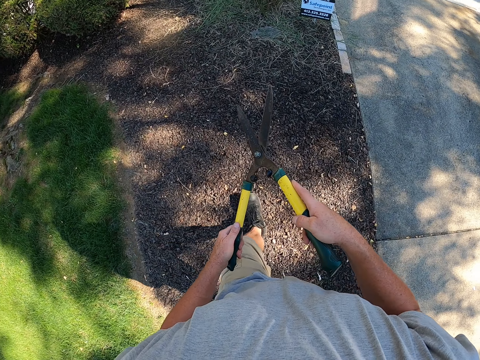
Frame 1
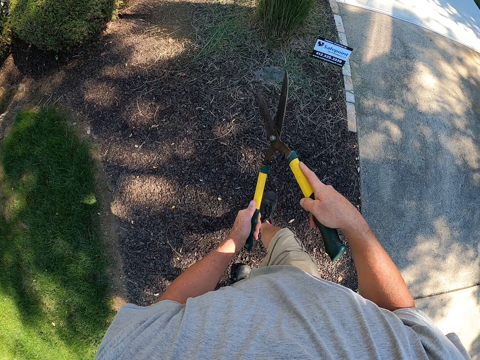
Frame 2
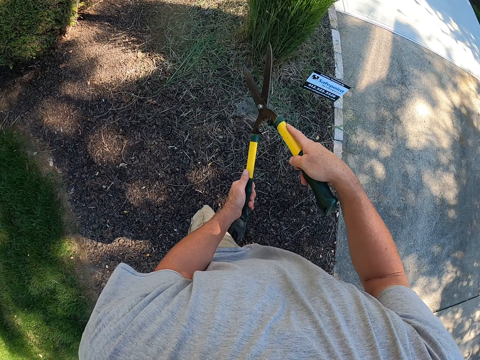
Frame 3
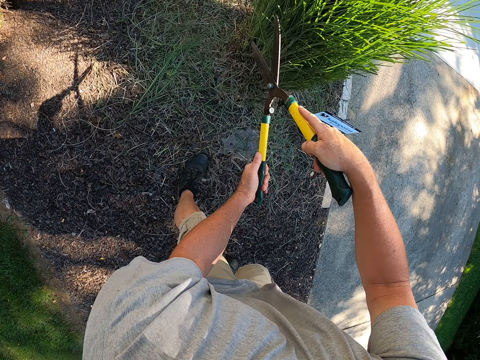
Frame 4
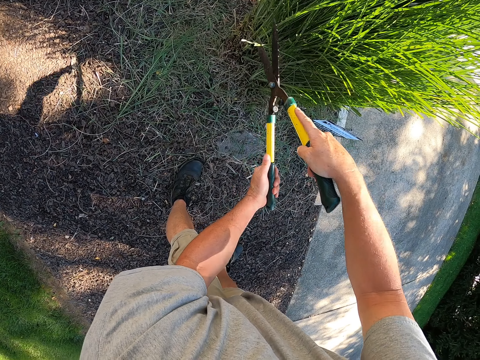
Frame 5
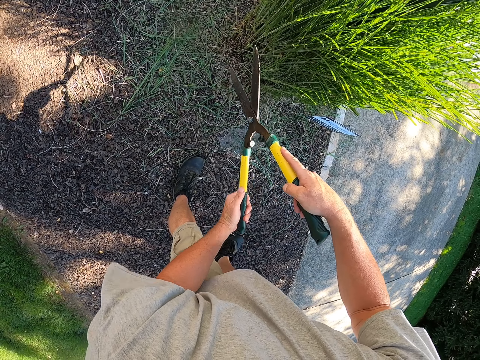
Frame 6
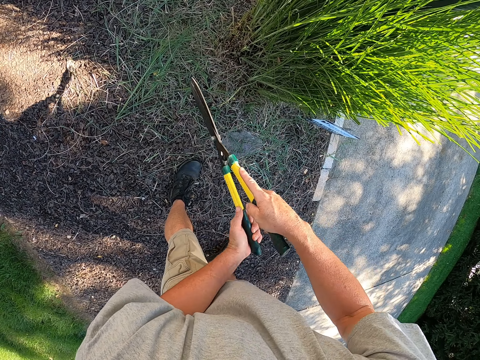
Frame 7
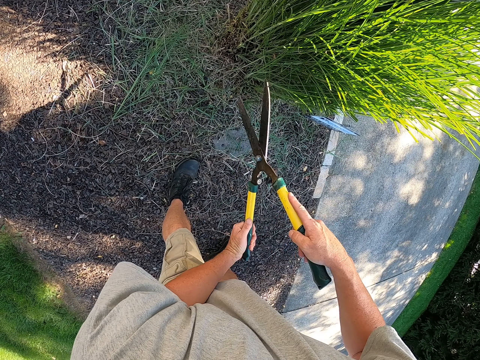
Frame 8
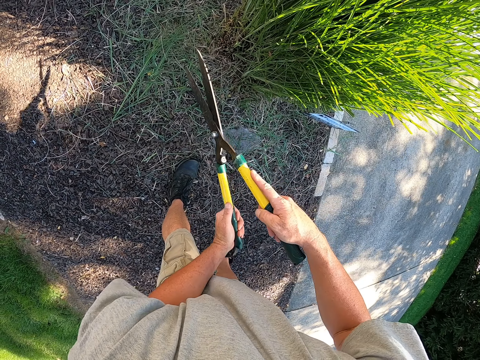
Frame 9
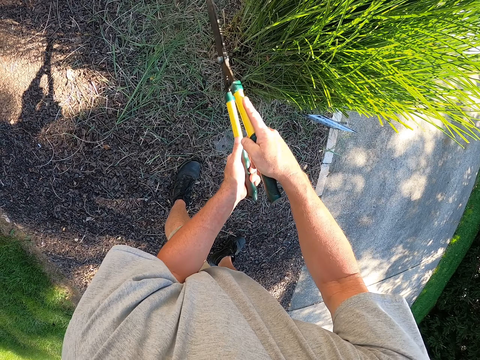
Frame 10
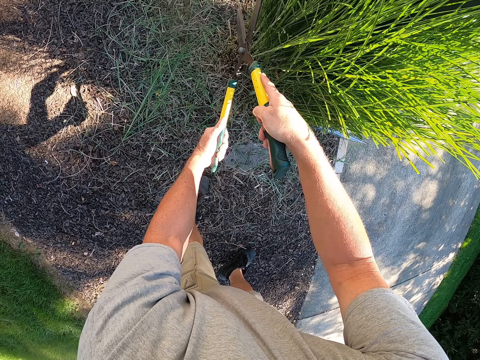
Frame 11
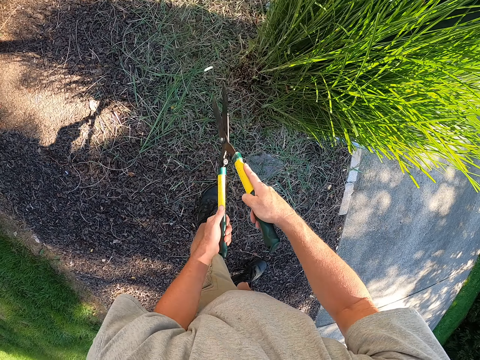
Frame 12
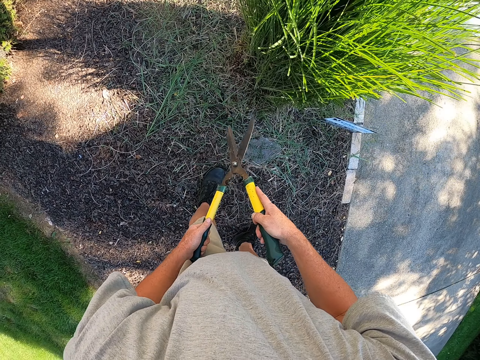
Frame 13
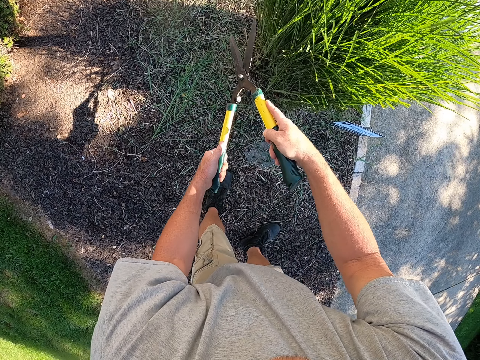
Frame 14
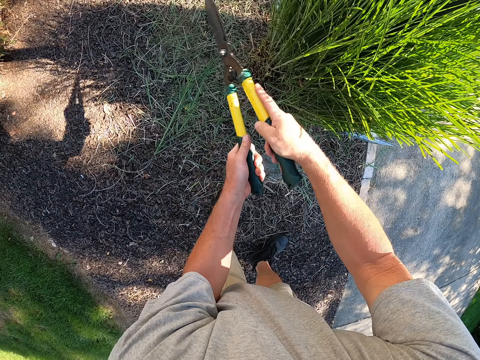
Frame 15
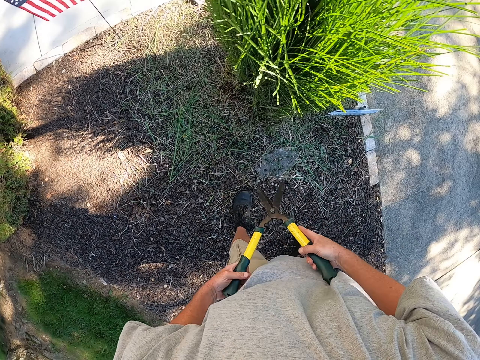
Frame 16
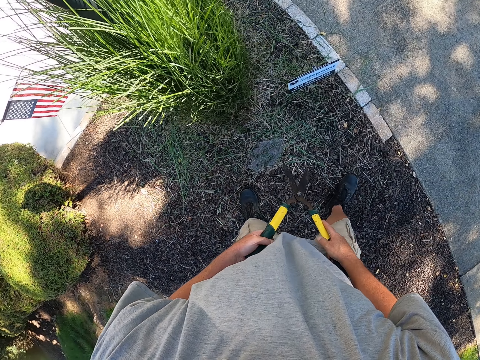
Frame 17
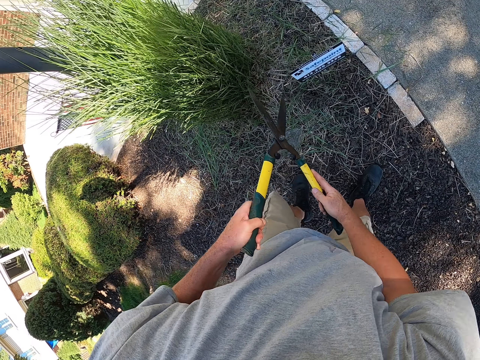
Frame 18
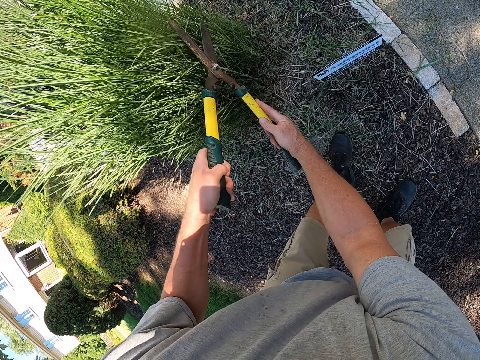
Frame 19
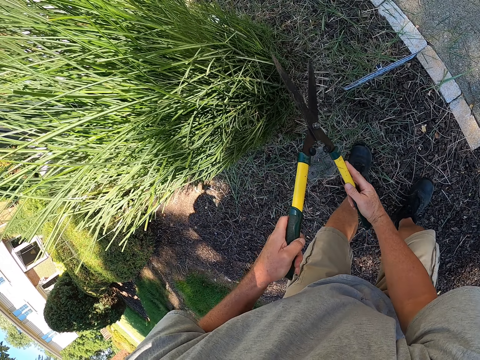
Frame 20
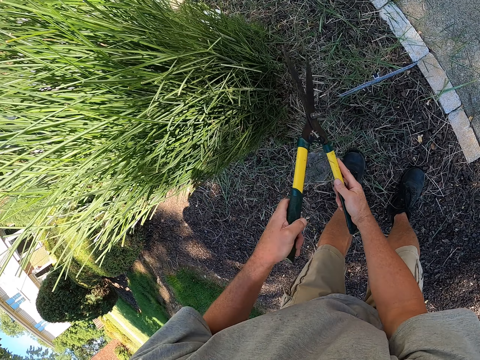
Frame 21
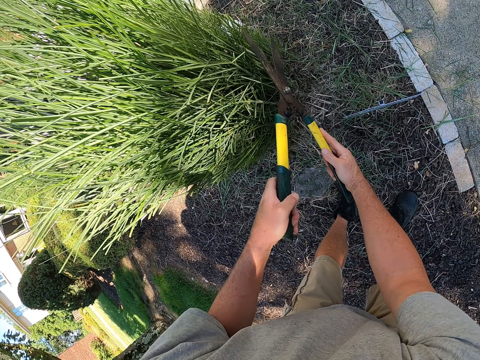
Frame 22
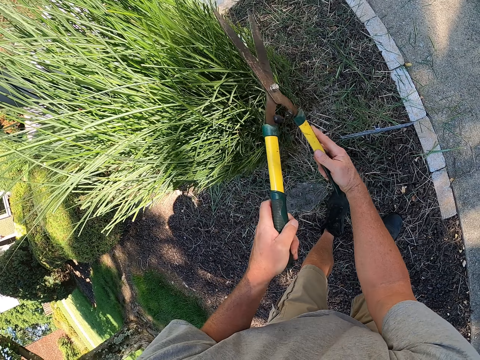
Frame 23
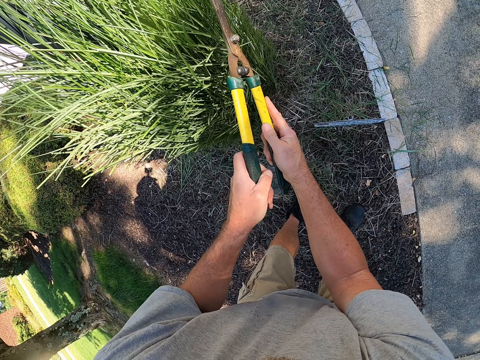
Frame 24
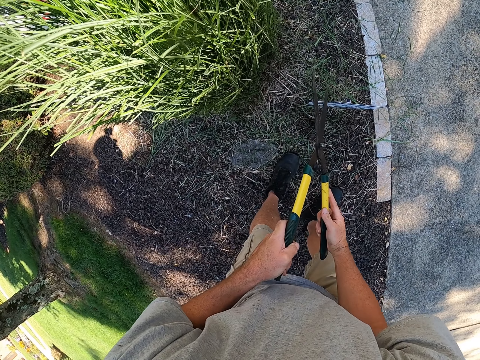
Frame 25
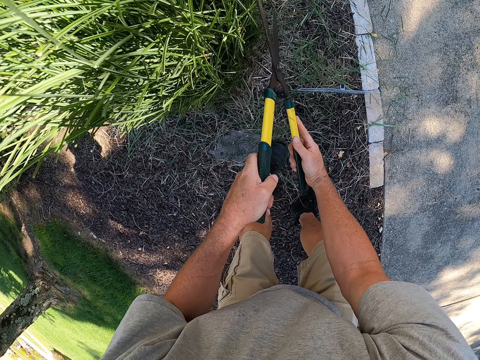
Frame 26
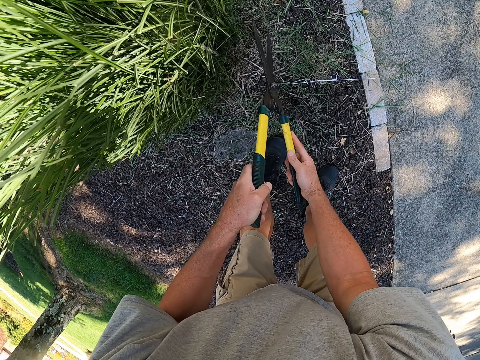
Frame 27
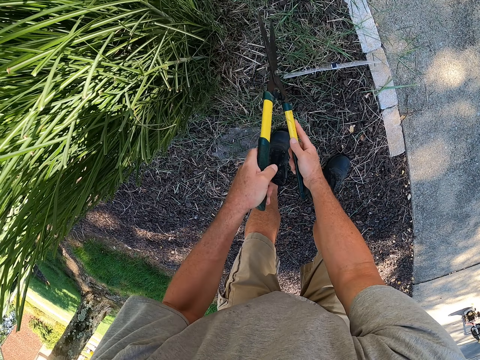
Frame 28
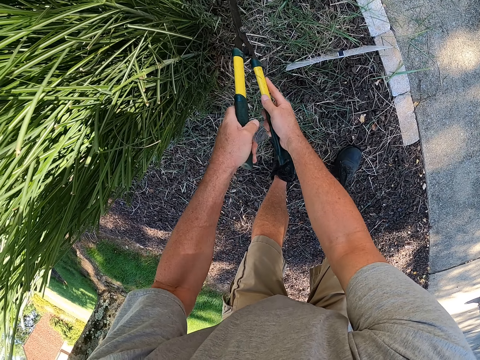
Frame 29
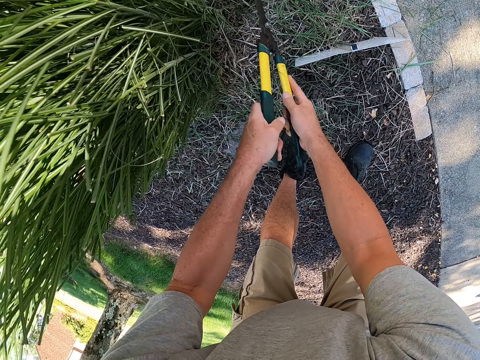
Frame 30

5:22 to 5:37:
The camera wearer walks around the garden. They prune a garden tree. They pause. They prune the garden tree.

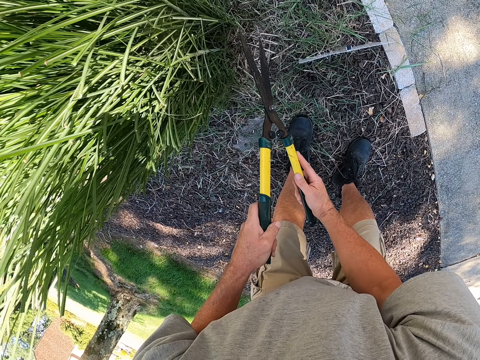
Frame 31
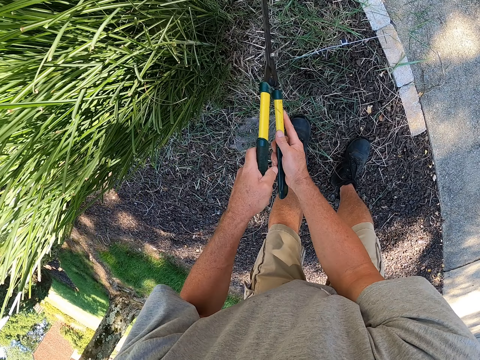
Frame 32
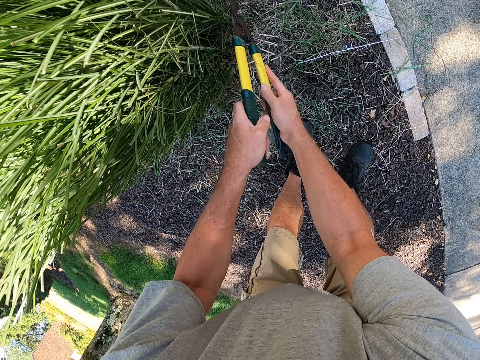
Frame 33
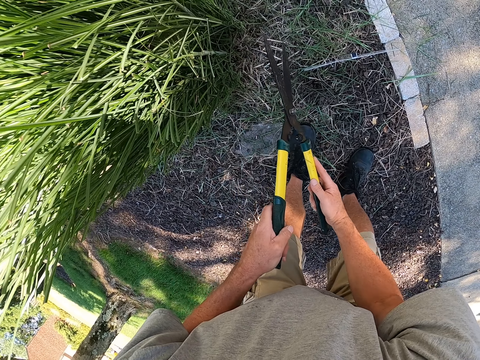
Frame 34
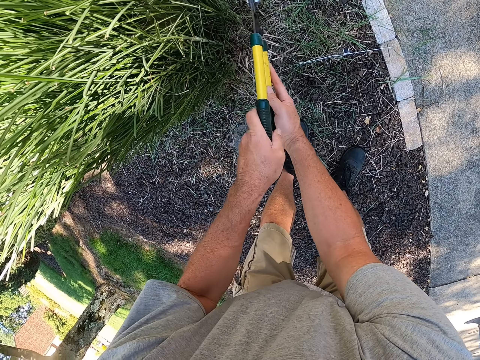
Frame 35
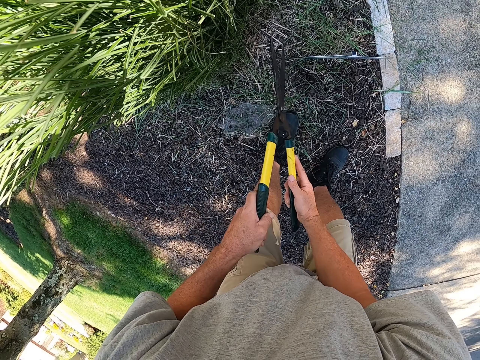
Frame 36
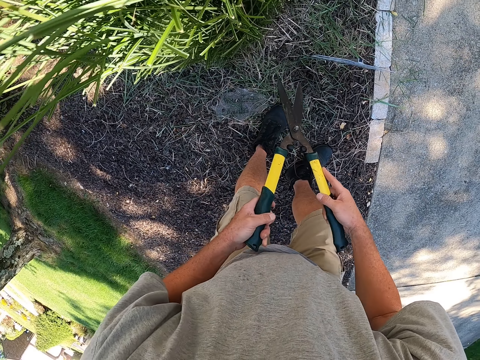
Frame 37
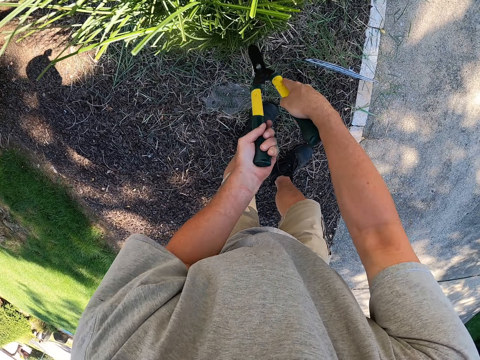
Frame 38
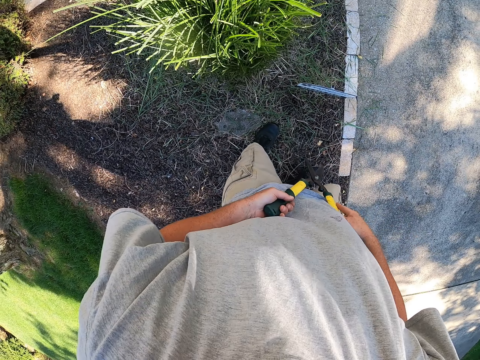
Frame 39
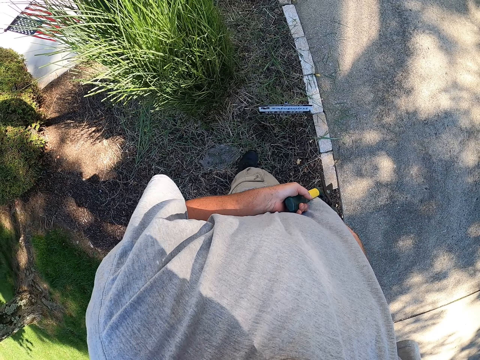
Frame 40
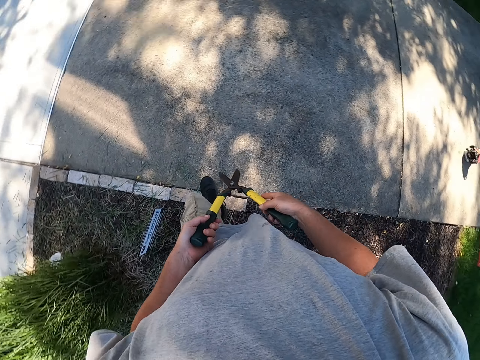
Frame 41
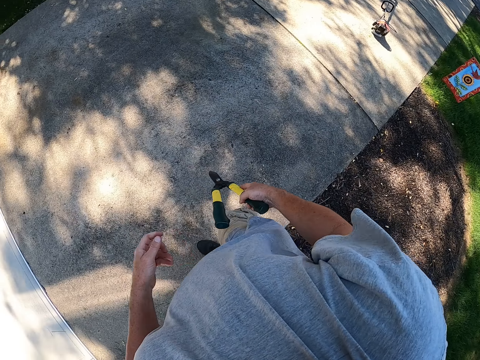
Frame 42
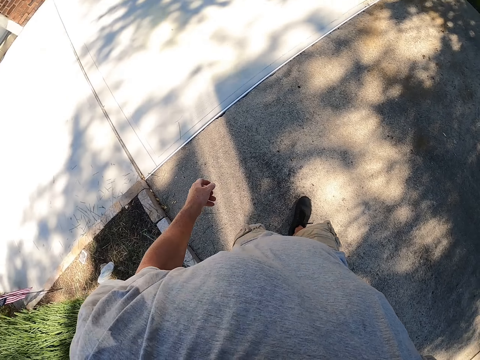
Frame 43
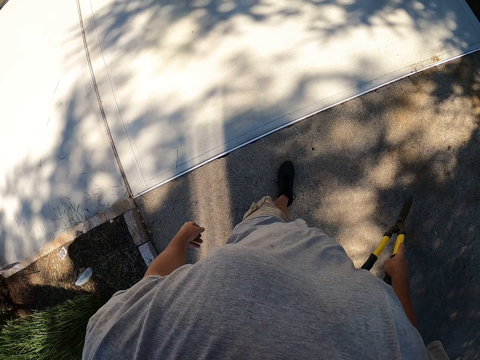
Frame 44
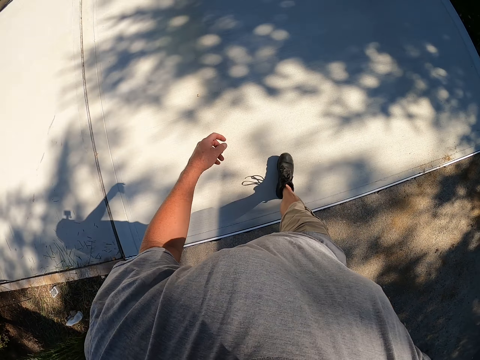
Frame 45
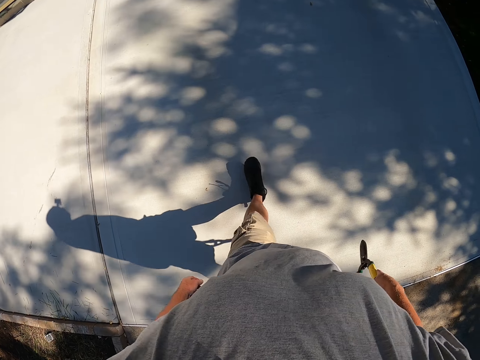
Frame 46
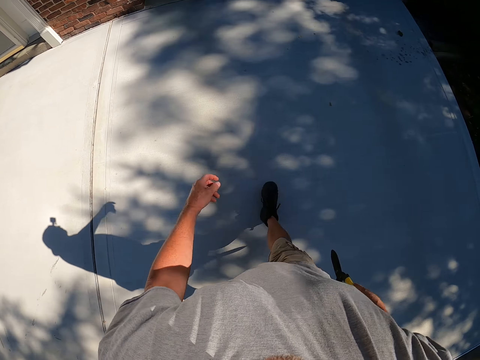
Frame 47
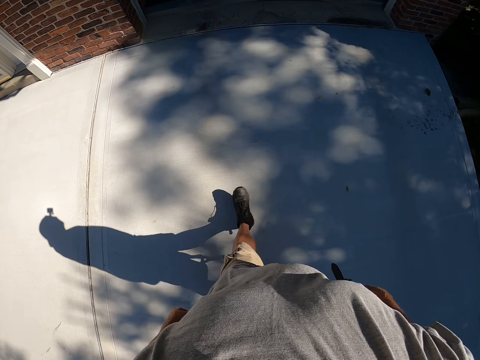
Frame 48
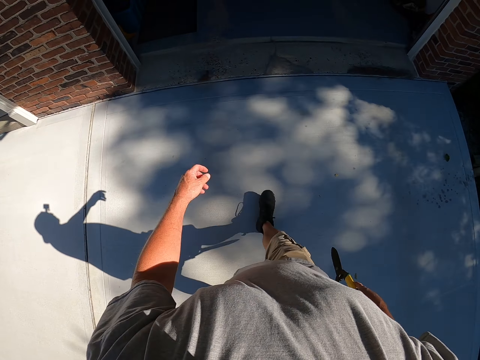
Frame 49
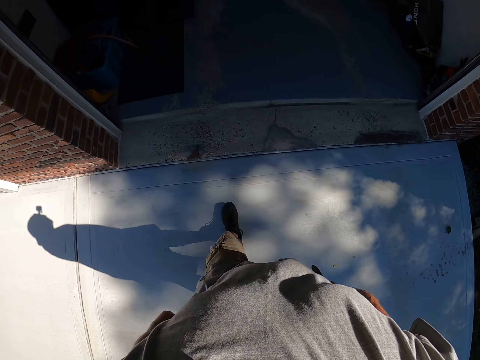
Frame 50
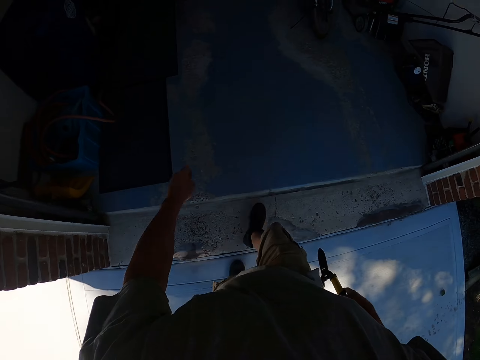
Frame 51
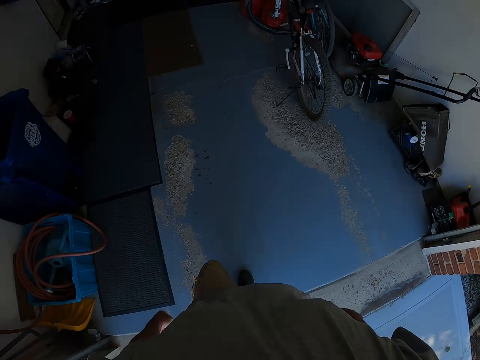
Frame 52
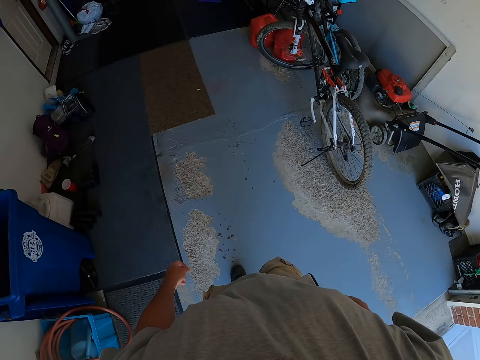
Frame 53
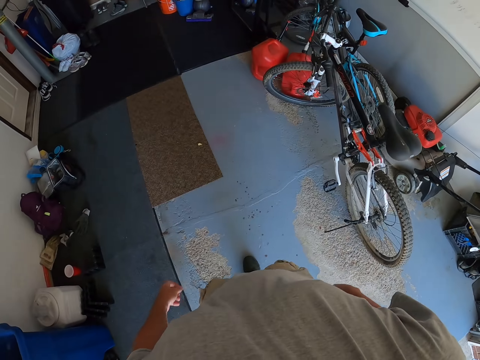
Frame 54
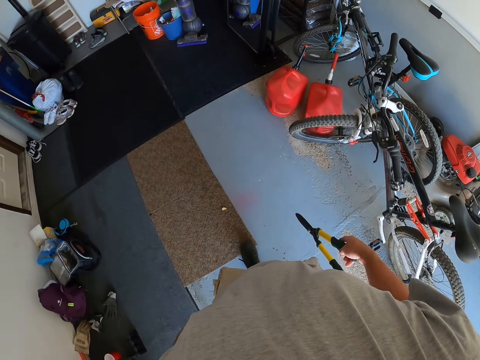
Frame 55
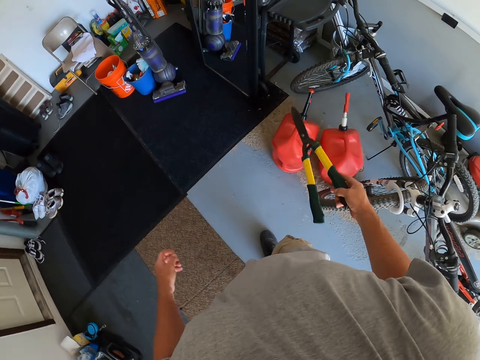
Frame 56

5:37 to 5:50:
The camera wearer looks around. They walk around the garden tree. They walk into a workshop.
